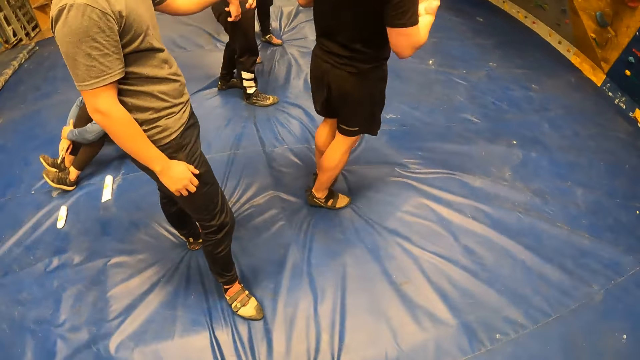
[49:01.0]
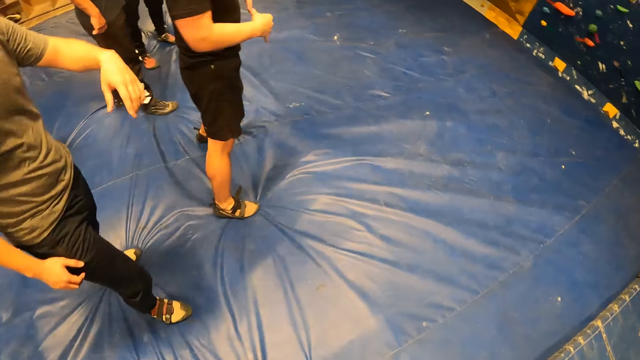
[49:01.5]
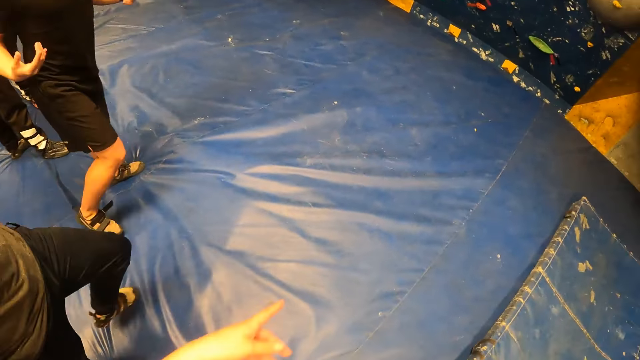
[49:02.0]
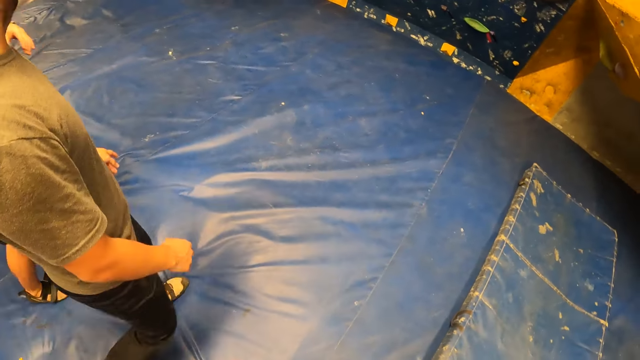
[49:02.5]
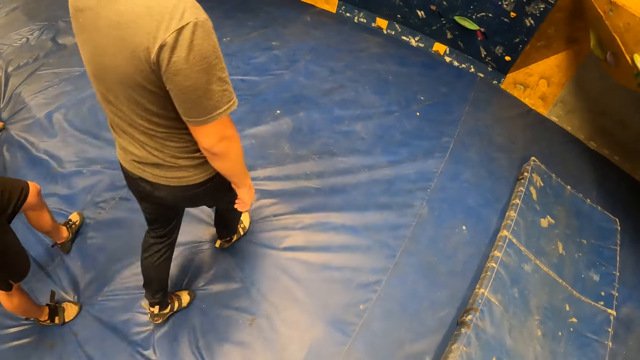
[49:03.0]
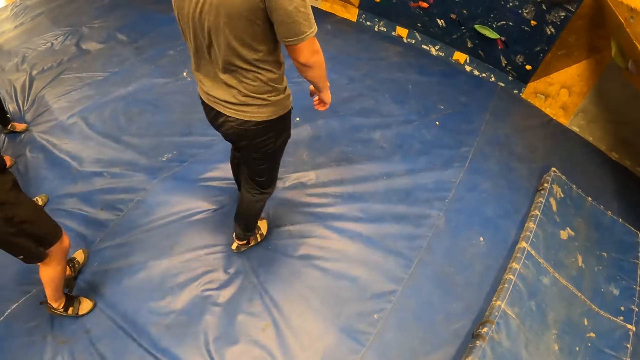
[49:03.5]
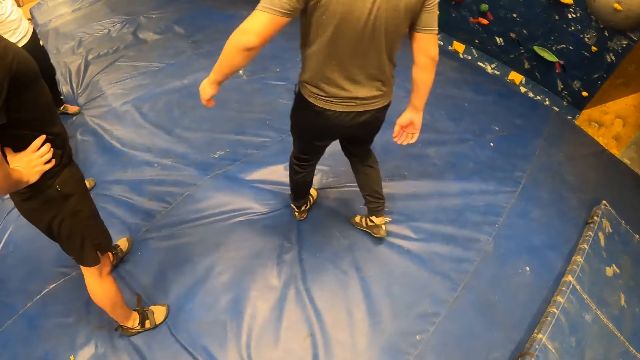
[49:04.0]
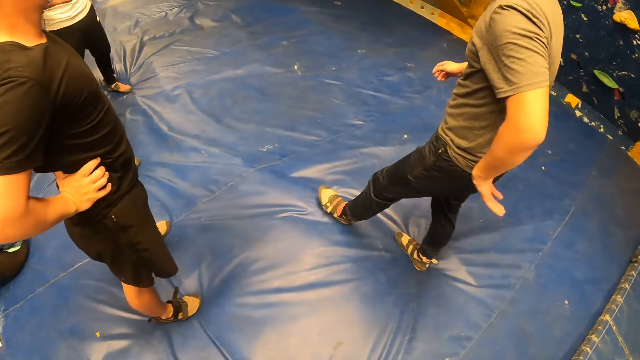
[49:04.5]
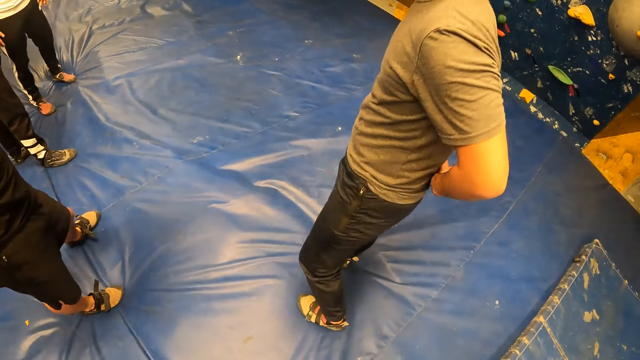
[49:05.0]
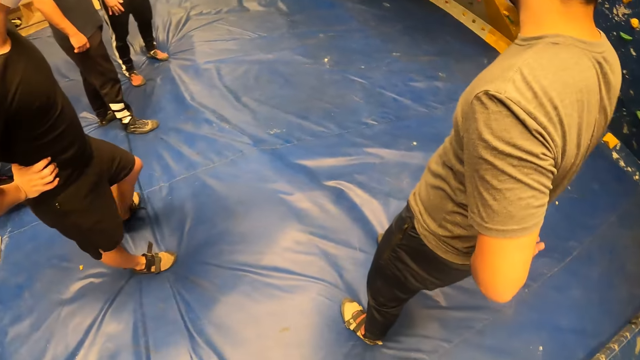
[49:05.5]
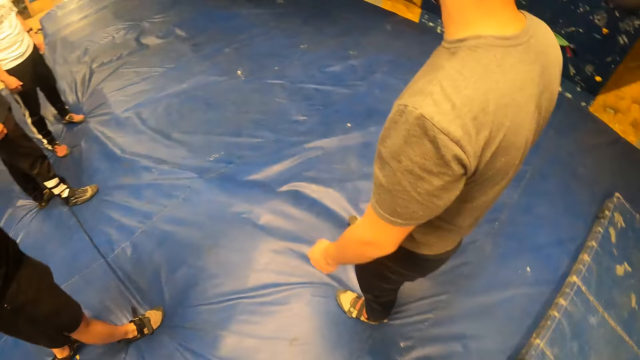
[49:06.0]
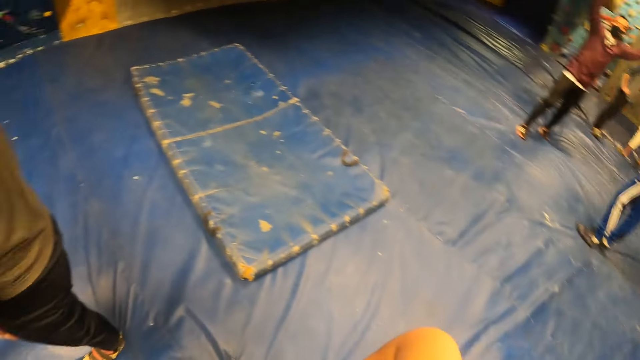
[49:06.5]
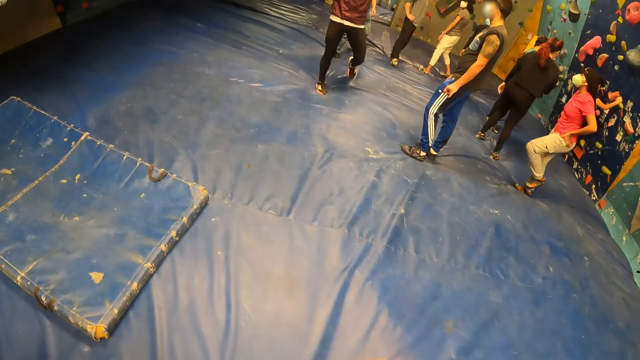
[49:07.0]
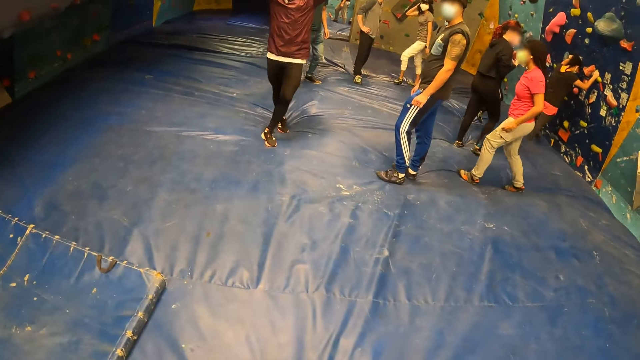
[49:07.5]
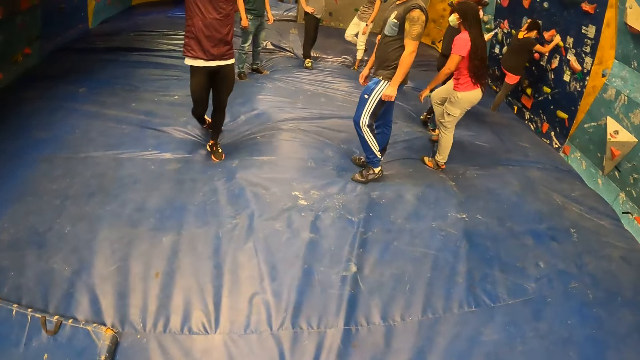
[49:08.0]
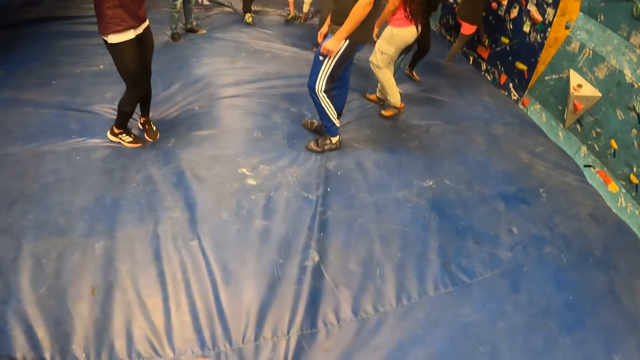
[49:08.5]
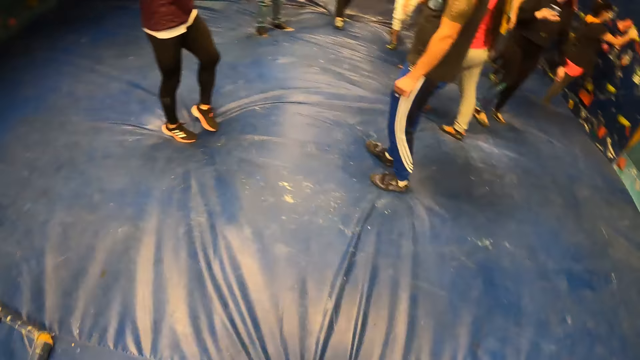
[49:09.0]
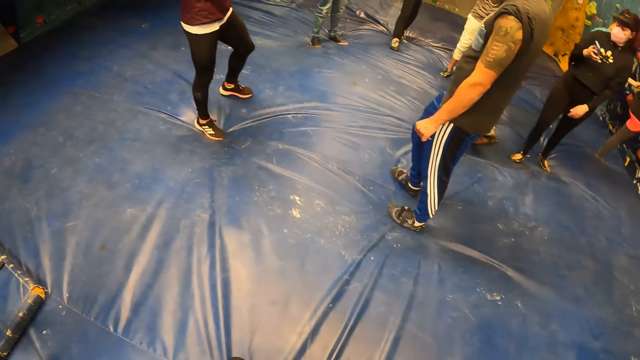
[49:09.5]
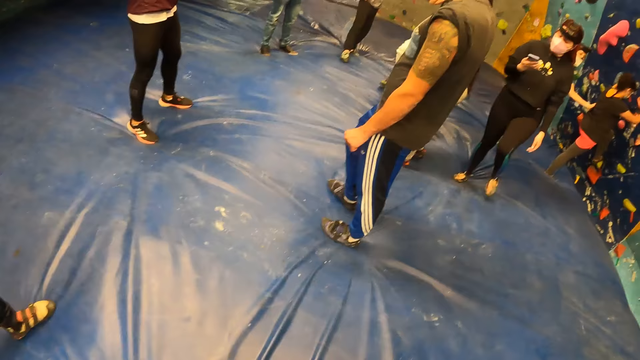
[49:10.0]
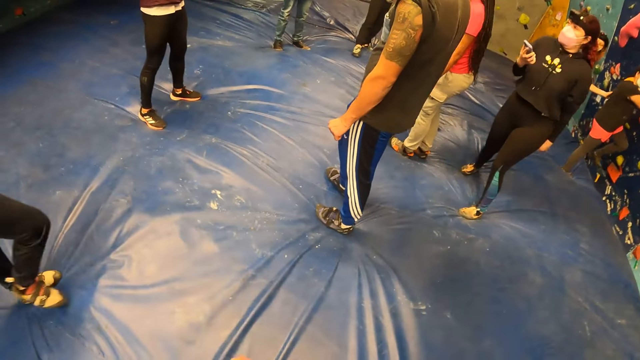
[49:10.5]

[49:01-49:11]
The camera wearer moves the hand. They look around. They walk around.

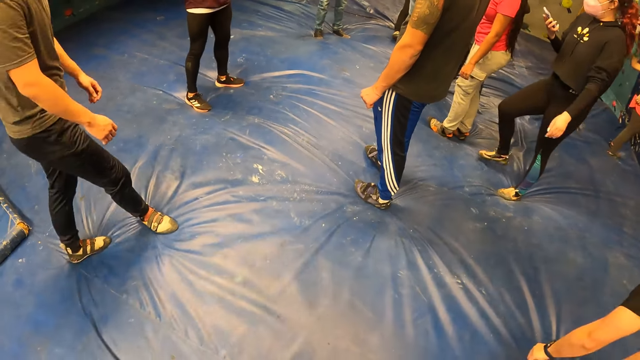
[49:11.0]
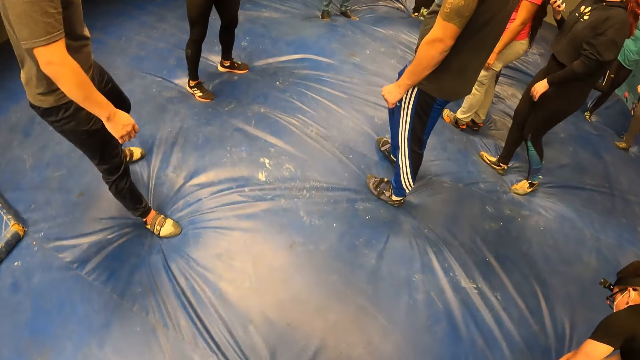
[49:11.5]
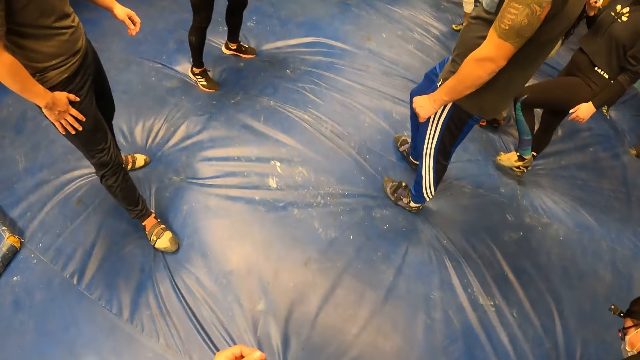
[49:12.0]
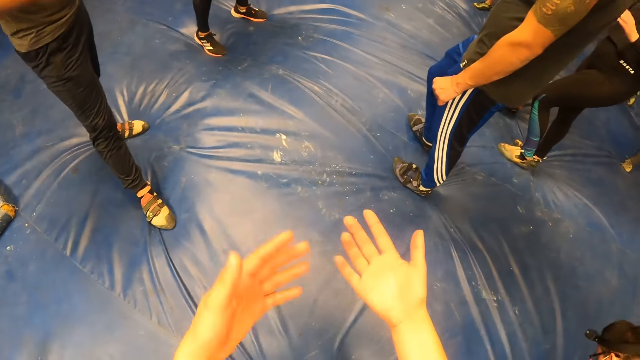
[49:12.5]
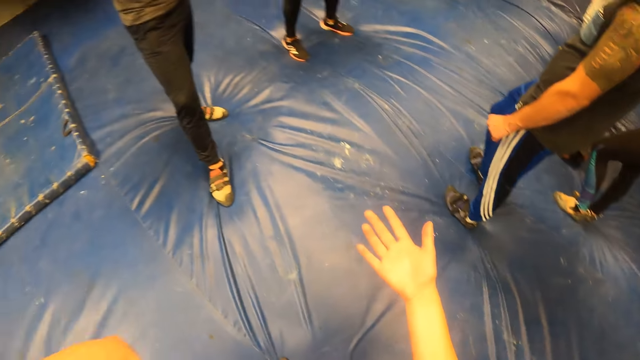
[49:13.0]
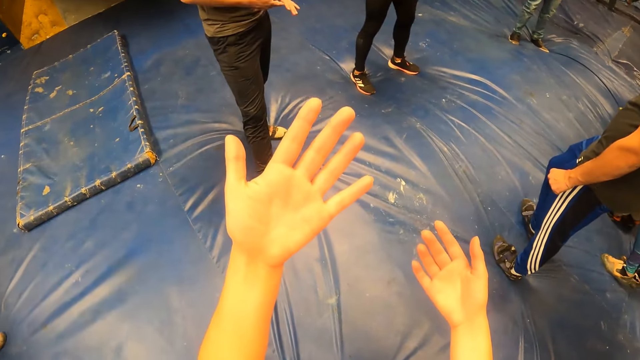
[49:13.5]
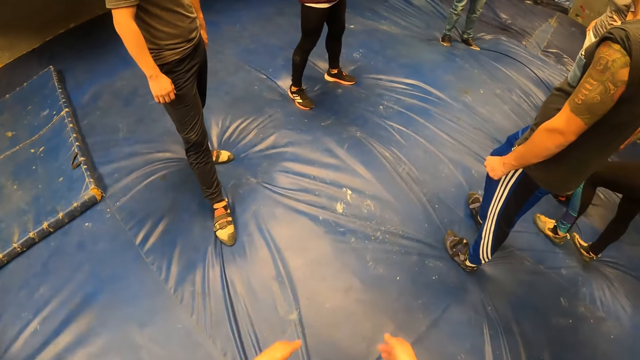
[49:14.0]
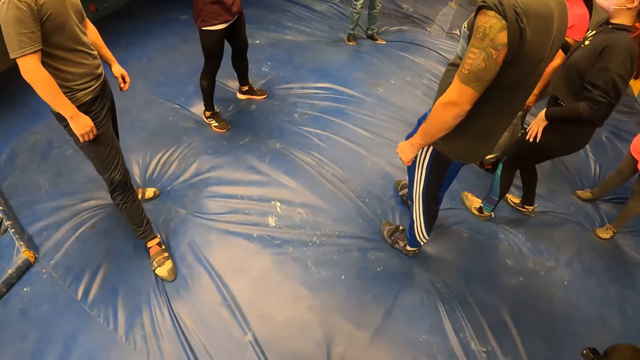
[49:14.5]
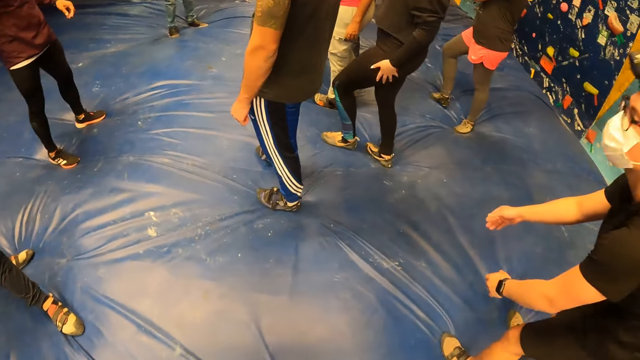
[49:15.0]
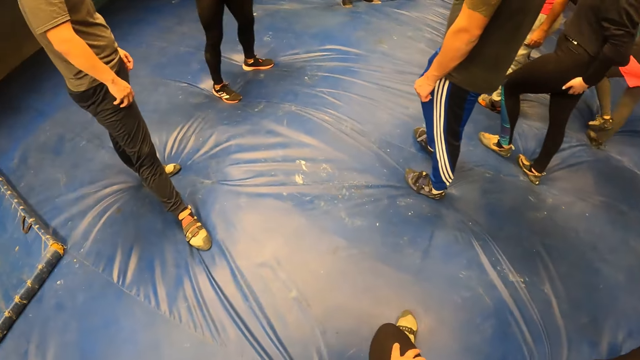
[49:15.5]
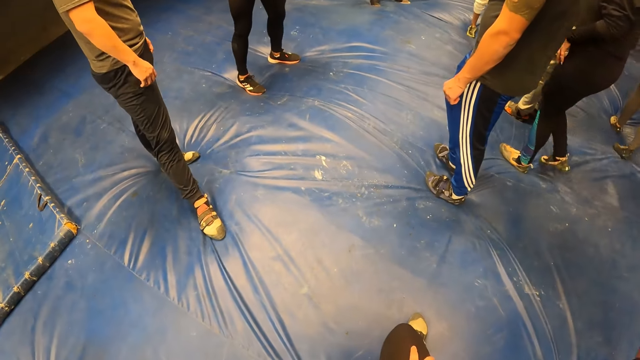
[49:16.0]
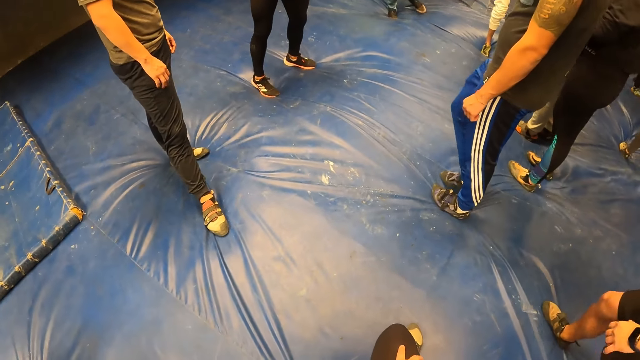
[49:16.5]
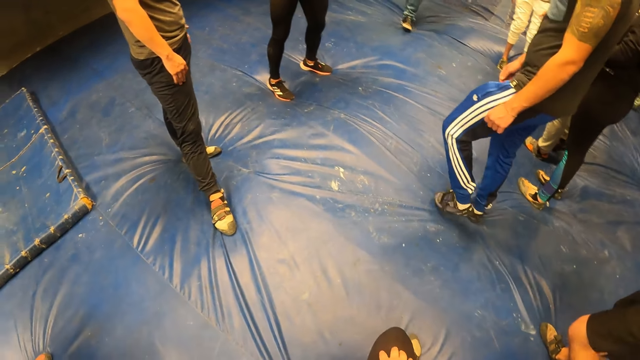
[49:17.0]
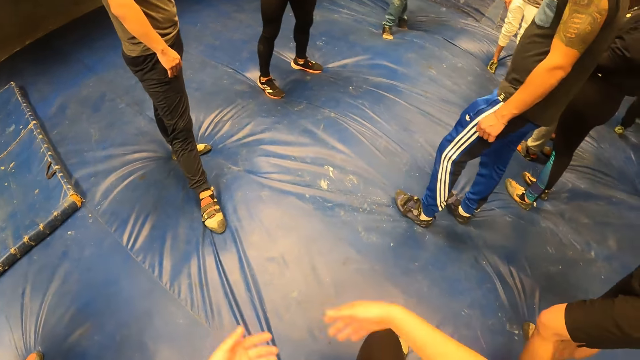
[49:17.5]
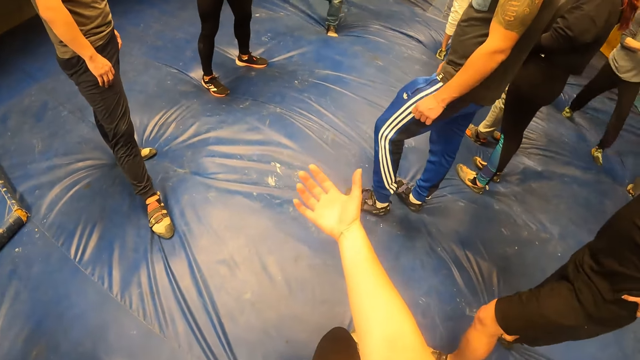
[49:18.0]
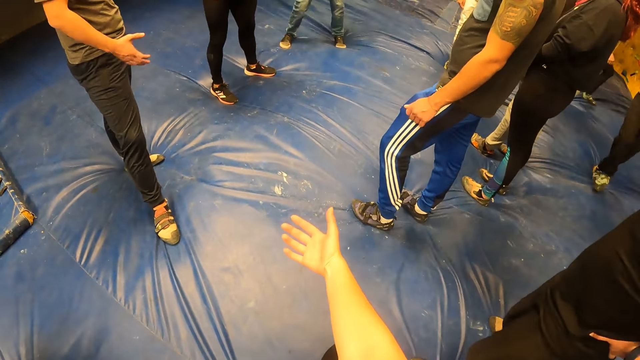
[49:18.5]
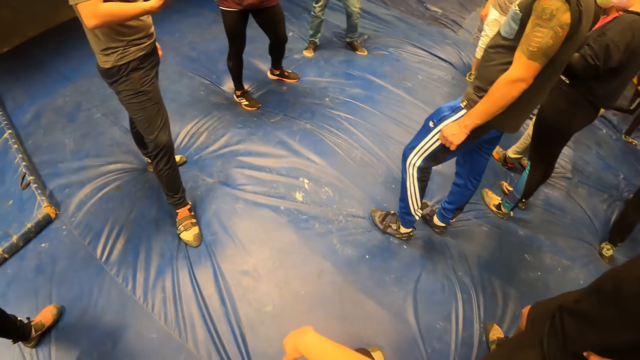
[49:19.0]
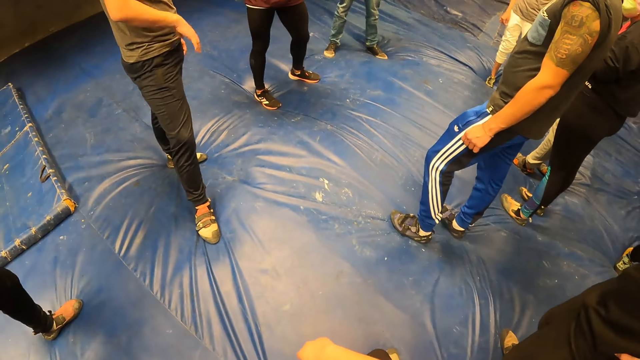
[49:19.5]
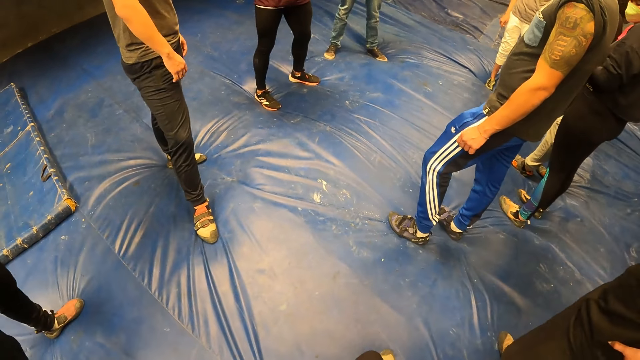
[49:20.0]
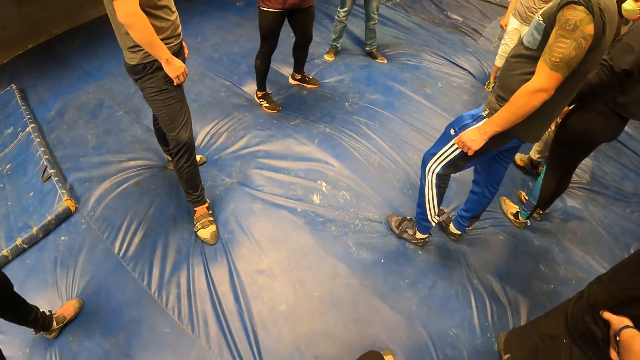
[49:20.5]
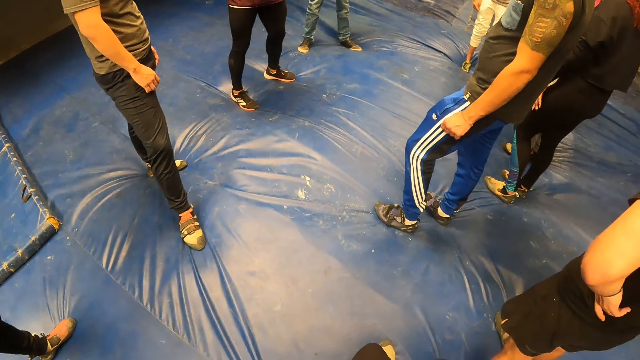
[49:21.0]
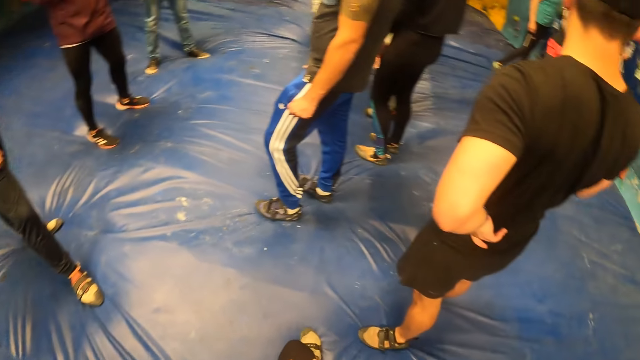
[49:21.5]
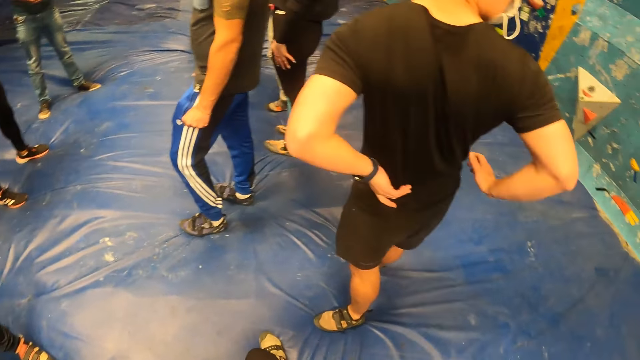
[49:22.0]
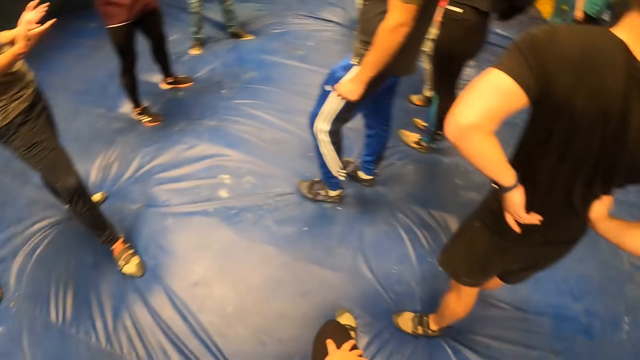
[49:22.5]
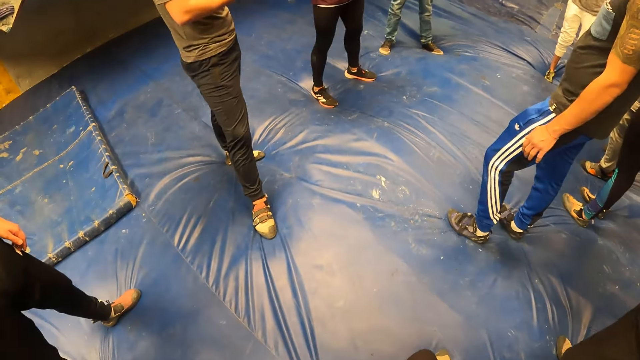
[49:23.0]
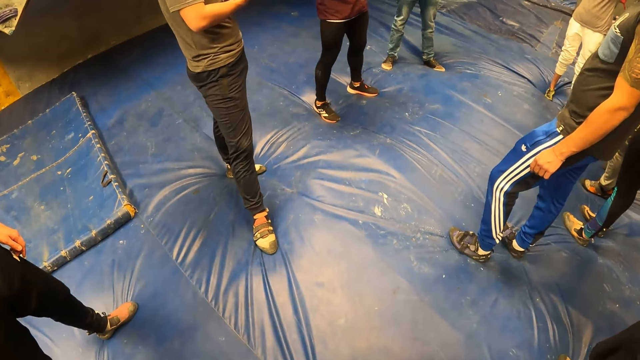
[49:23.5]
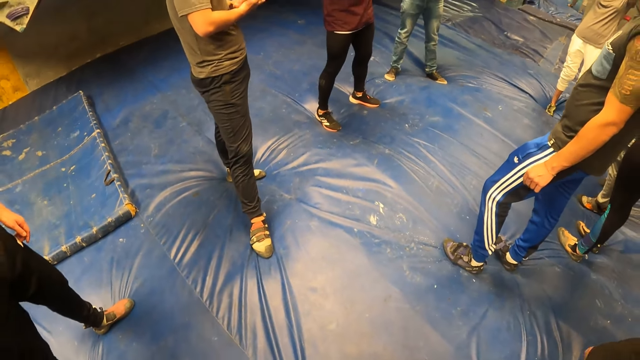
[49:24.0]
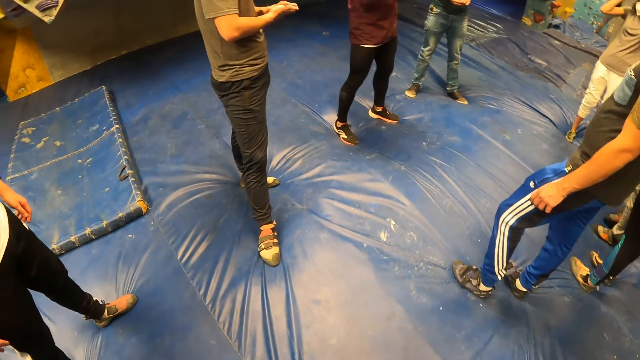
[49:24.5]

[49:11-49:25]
The camera wearer looks around. They stretch the hand. They stretch the hand again. They look around. They stretch the hand. They look around.
